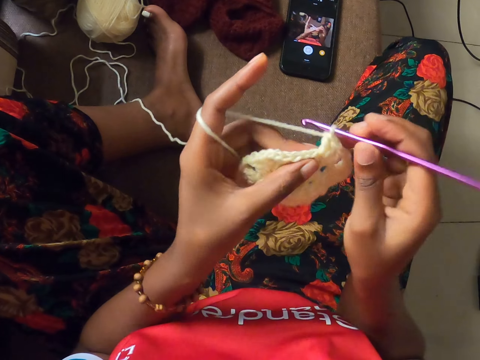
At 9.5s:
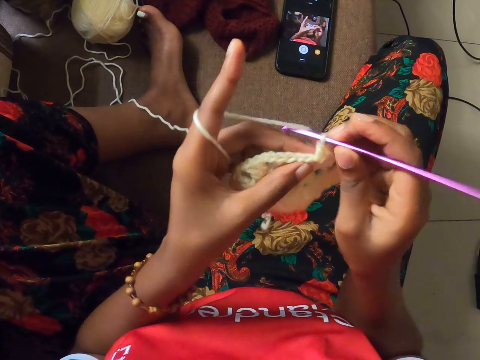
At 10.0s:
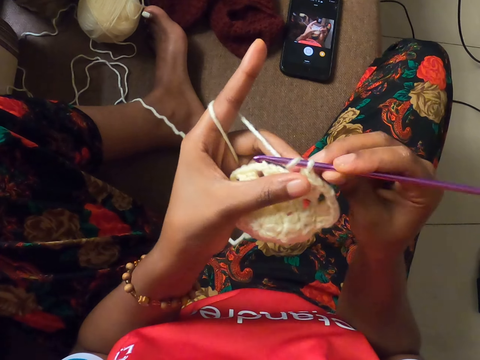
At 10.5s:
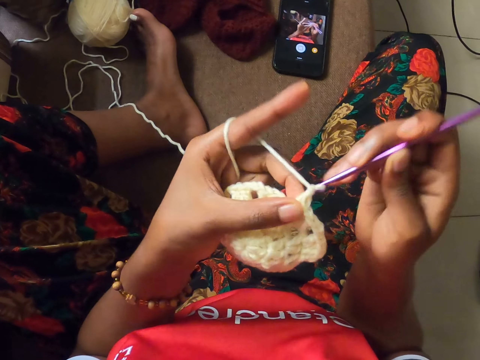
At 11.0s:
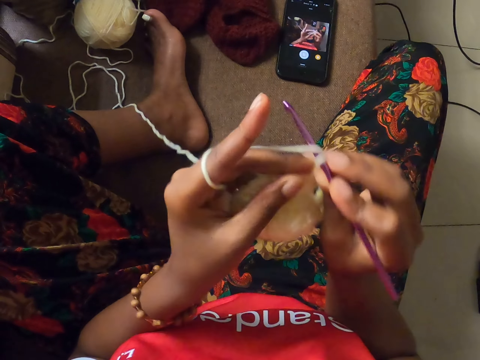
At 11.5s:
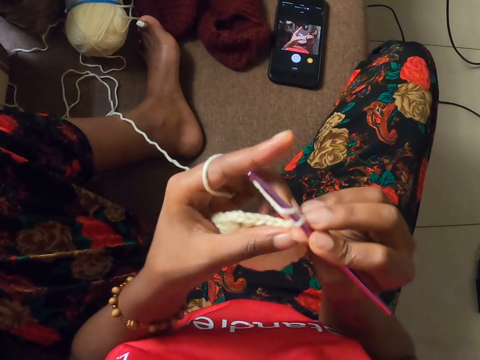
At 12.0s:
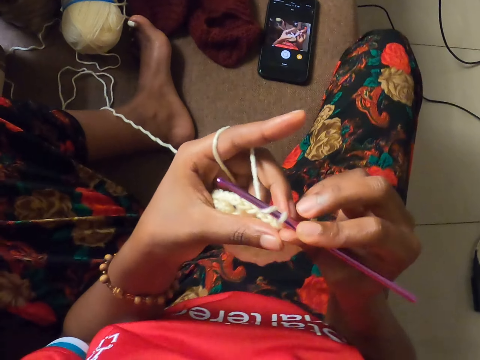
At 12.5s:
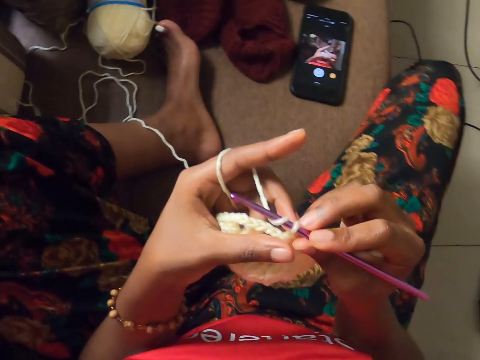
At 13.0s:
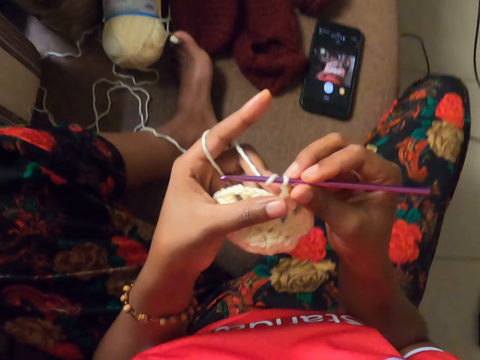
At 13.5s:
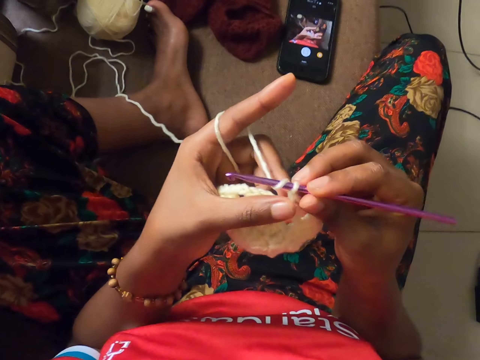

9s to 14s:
The camera wearer knits the strand of wool into the knitted pattern with the knitting hook in her right hand.

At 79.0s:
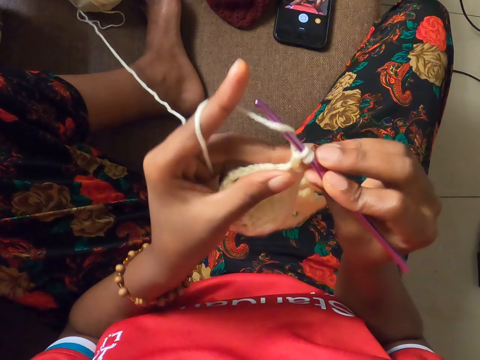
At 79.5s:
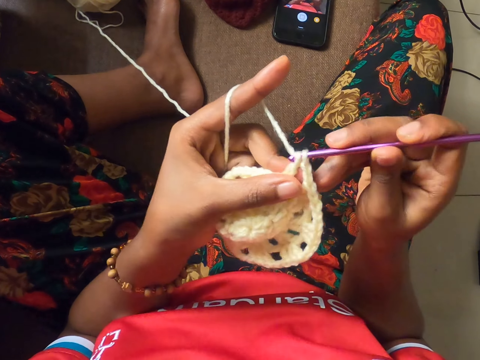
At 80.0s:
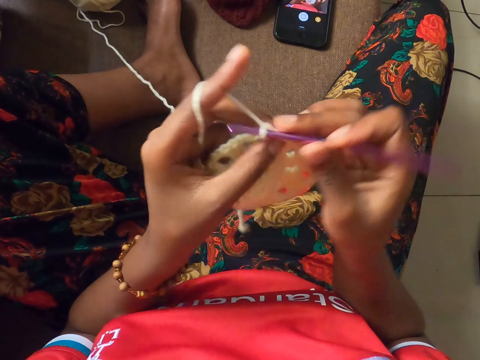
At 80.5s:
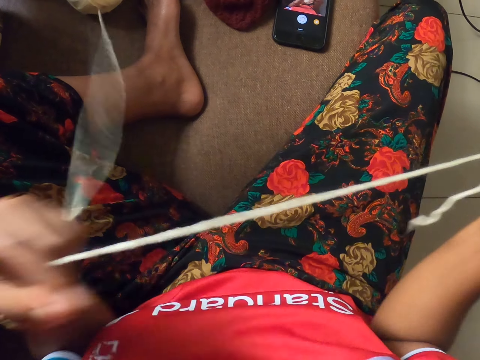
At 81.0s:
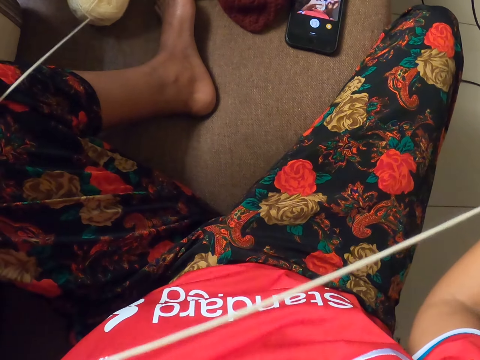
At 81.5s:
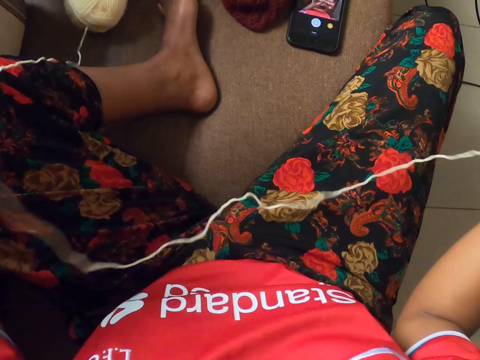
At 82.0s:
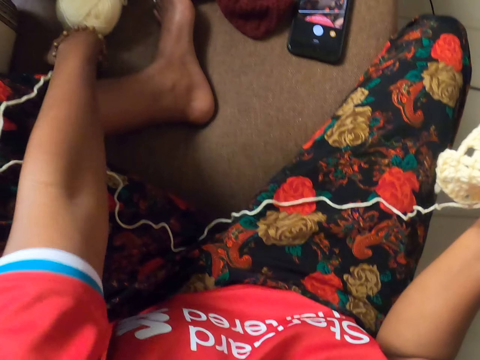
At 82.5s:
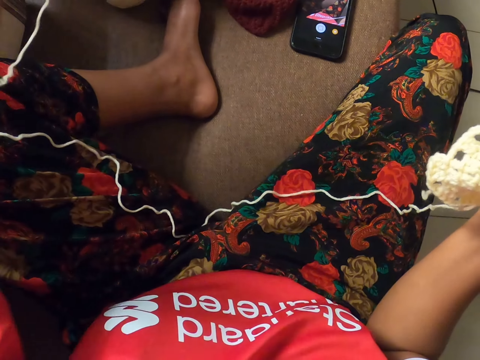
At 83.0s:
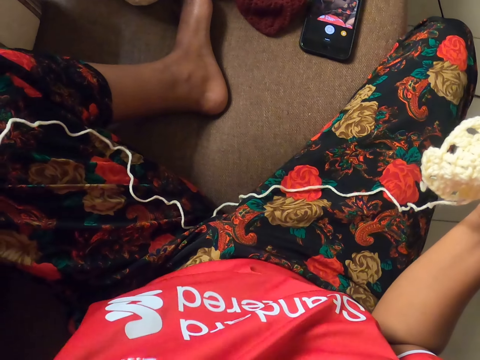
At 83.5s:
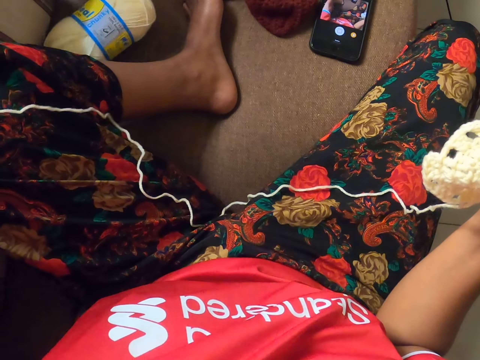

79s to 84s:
The camera wearer rolls out the strand of wool from the yarn of wool with her left hand.

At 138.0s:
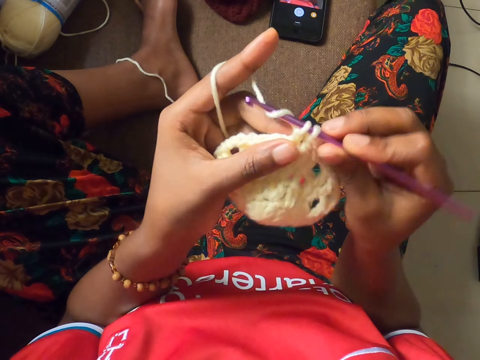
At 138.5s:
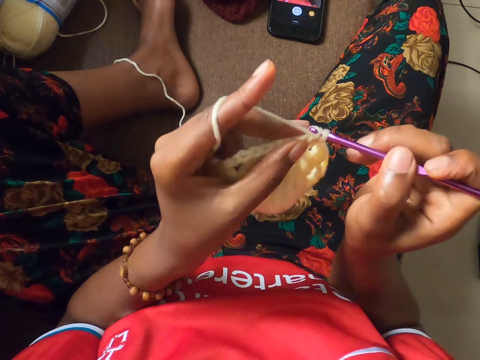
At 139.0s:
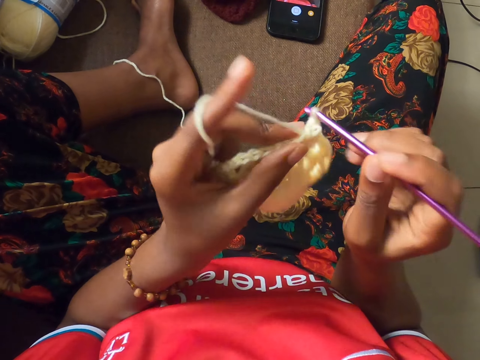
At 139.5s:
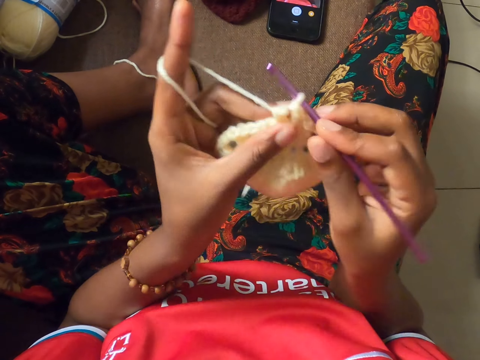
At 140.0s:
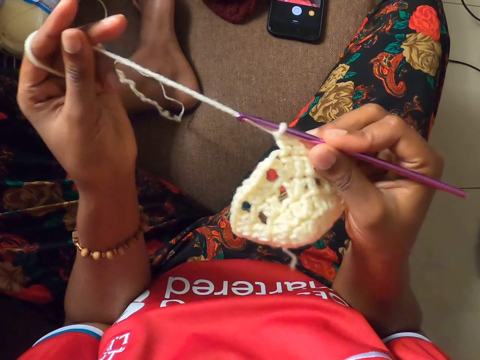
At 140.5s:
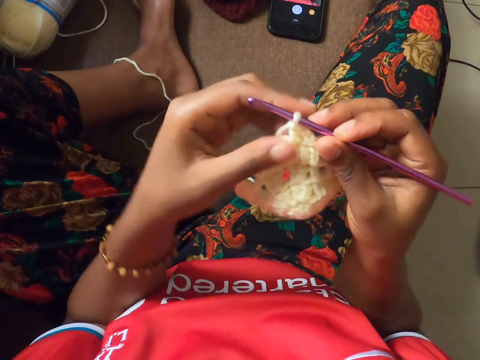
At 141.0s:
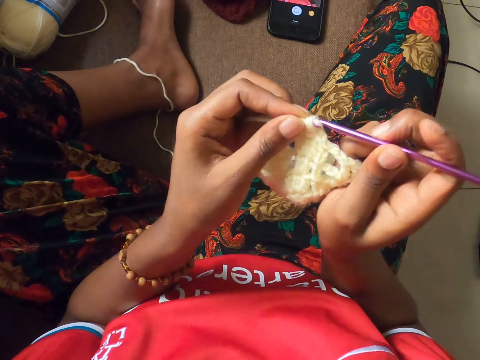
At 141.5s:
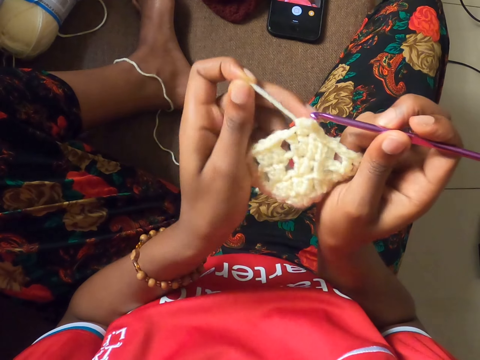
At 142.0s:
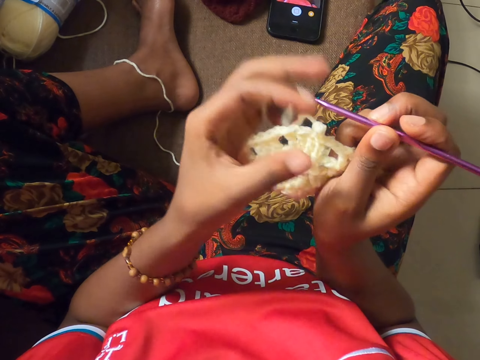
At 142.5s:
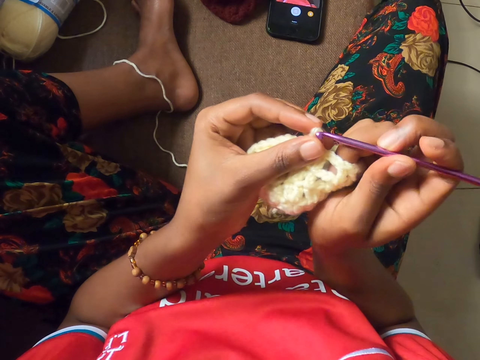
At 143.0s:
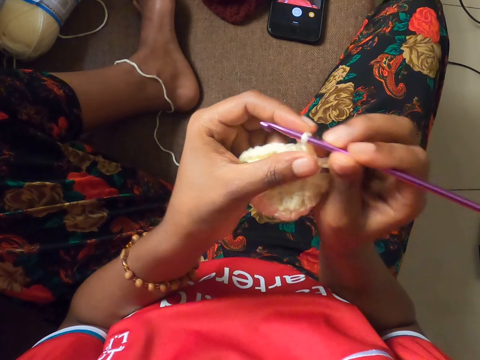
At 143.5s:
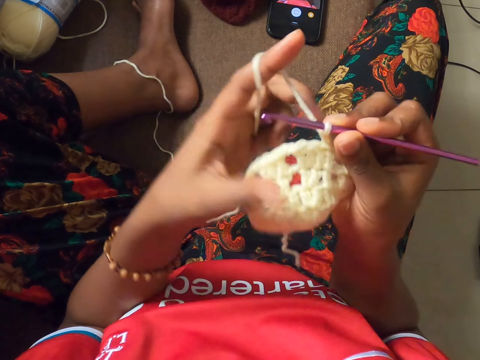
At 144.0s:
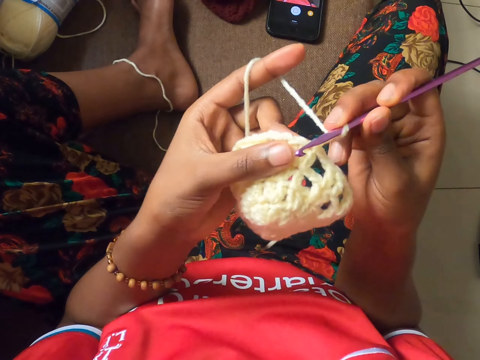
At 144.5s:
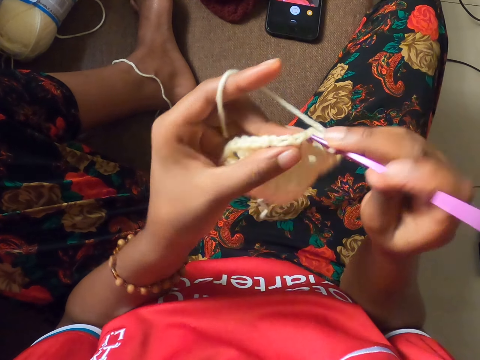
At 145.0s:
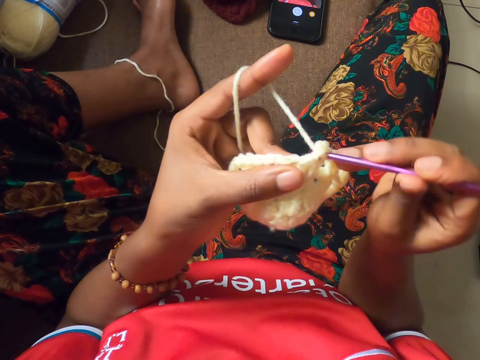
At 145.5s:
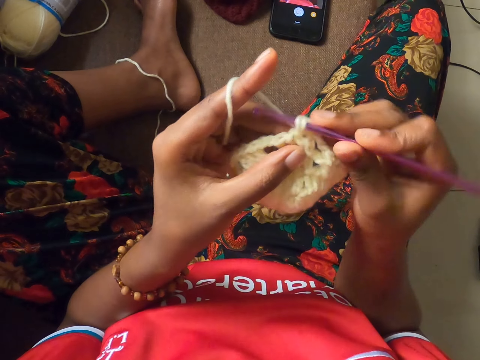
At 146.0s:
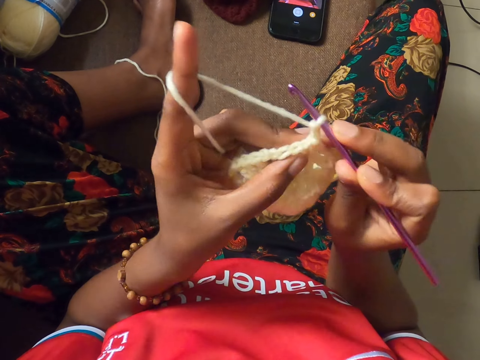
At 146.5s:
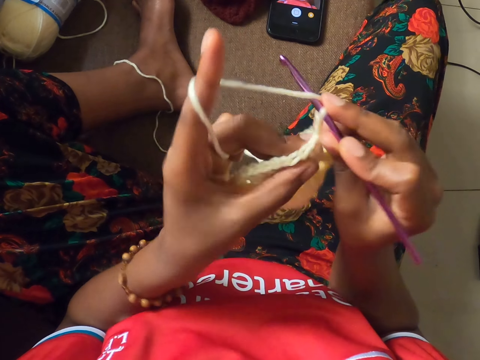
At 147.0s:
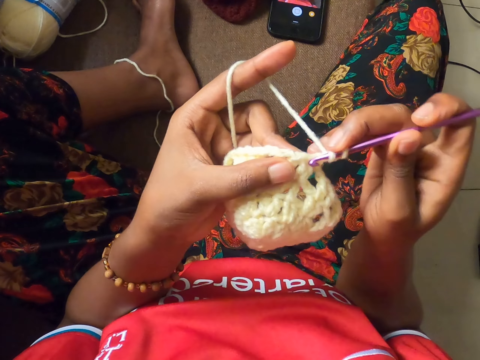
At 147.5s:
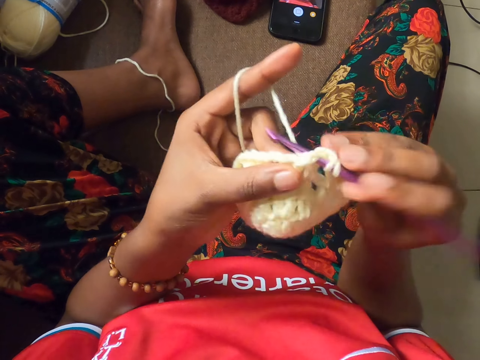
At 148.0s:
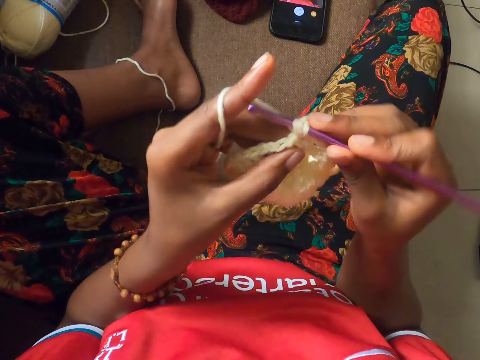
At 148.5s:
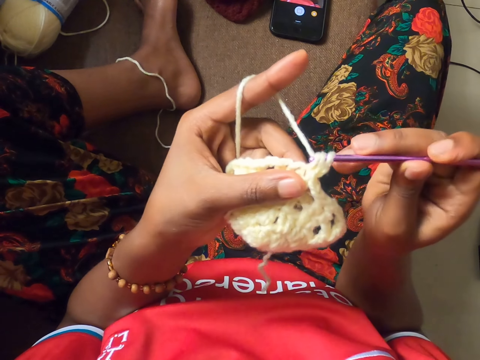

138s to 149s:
The camera wearer drops the strand of wool from her left hand. She pulls out the knitting hook from the knitted pattern with her right hand. She loosens the strand of wool from the knitted pattern with her left hand. She puts the knitting hook into the knitted pattern with her right hand. She rolls the strand of wool on the index finger of her left hand. She knits the strand of wool into the knitted pattern with the knitting hook in her right hand.

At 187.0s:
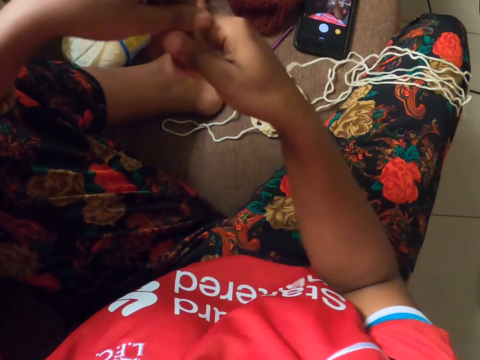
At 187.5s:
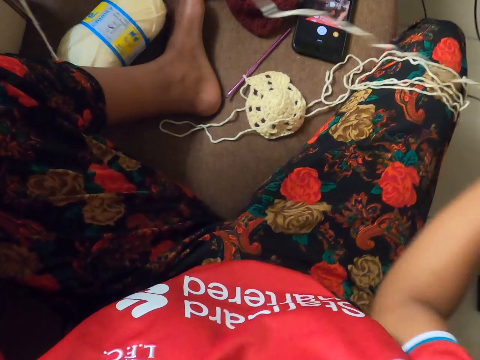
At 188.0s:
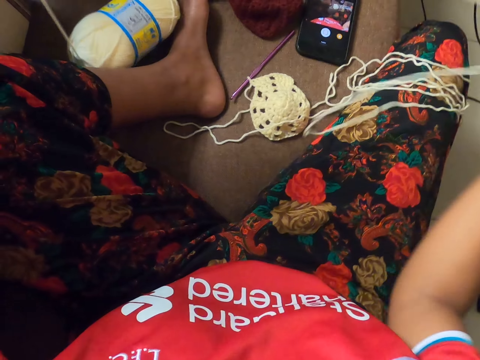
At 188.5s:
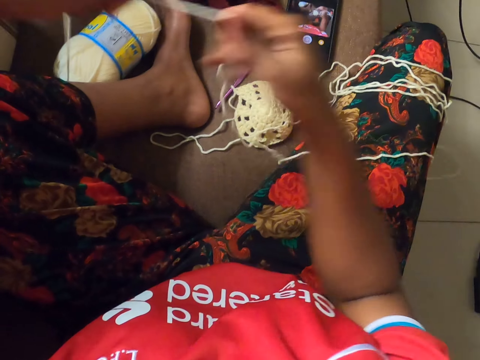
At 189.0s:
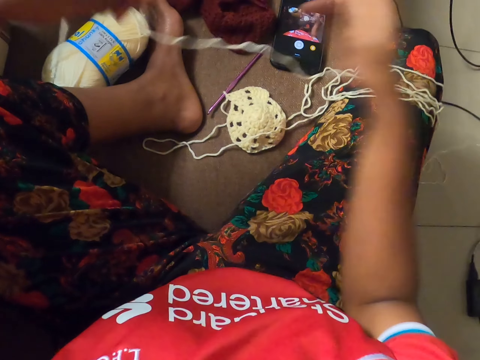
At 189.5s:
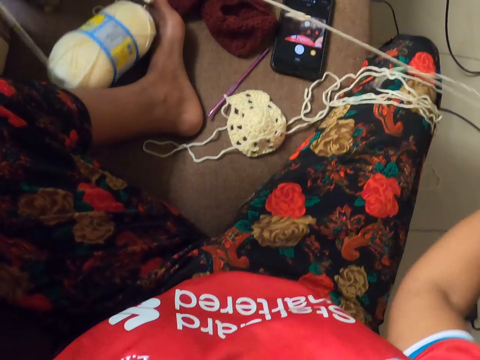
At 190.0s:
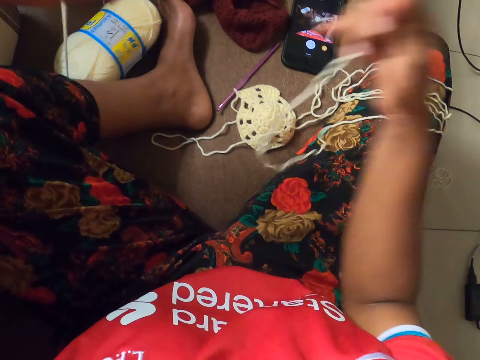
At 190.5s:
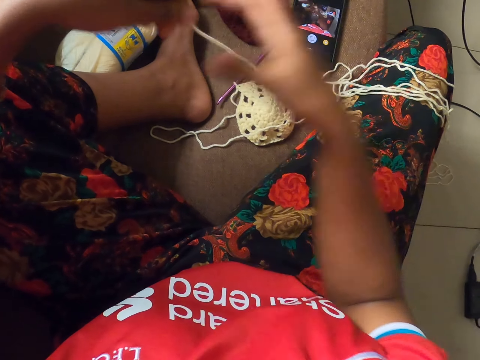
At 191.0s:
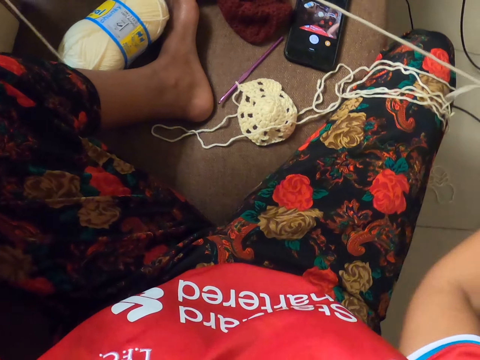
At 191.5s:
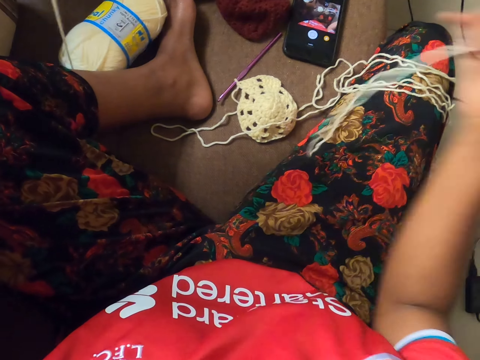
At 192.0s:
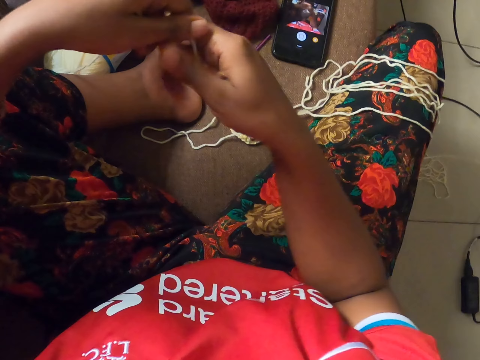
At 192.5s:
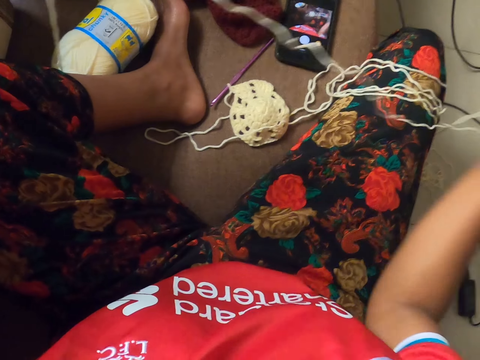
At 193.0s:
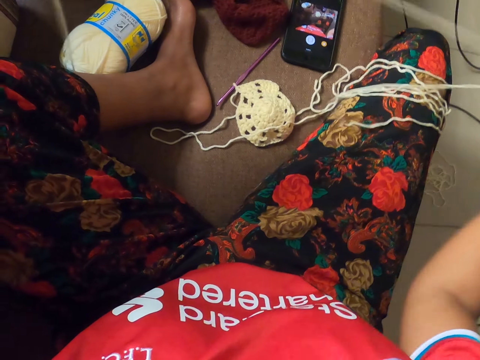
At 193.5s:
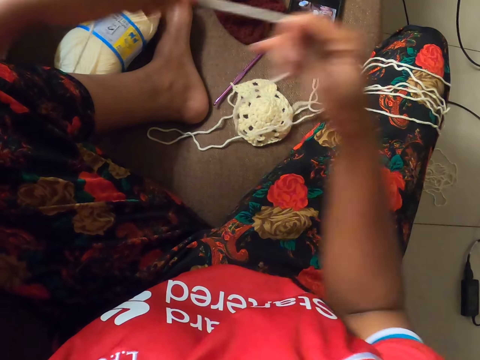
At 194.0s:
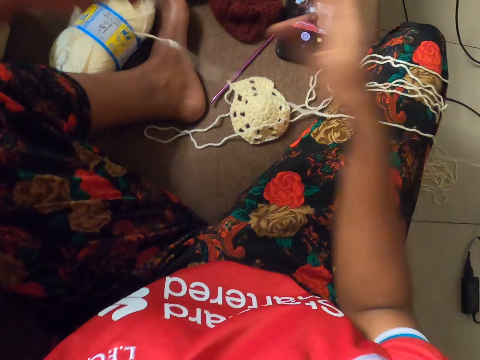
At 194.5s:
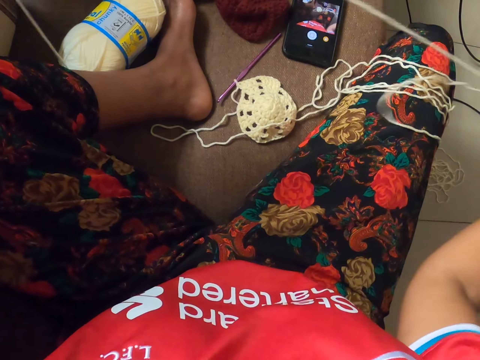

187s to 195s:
The camera wearer pulls a thread.
